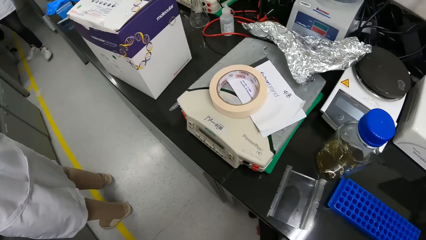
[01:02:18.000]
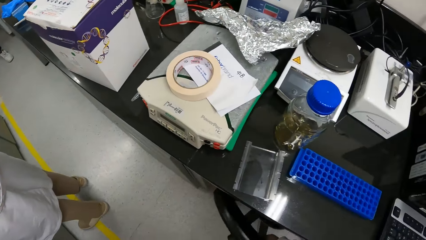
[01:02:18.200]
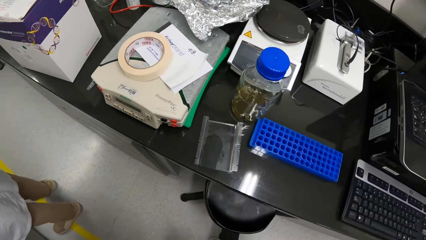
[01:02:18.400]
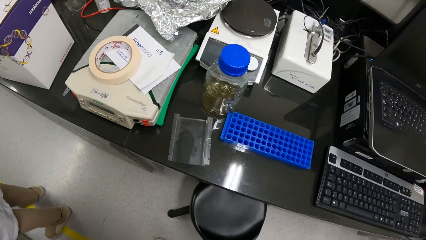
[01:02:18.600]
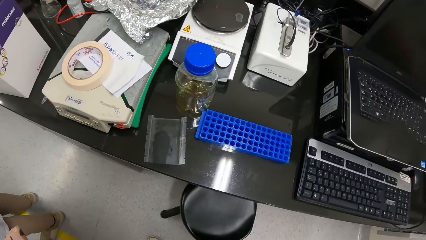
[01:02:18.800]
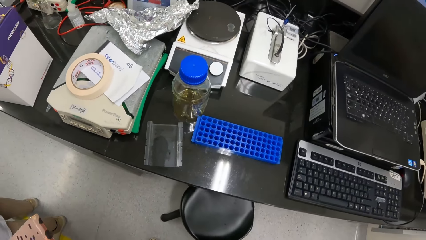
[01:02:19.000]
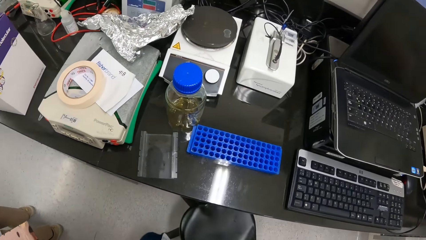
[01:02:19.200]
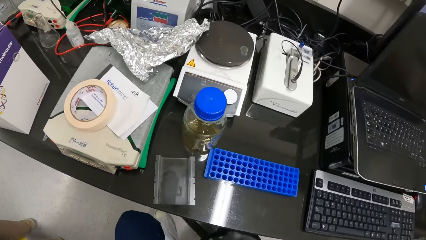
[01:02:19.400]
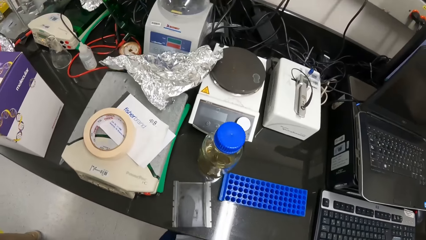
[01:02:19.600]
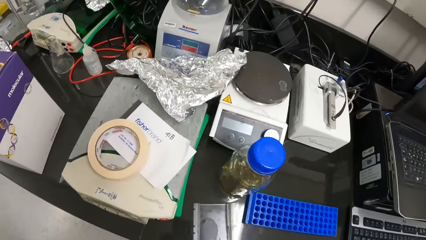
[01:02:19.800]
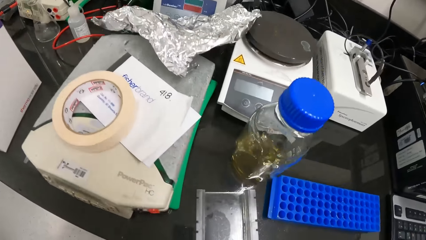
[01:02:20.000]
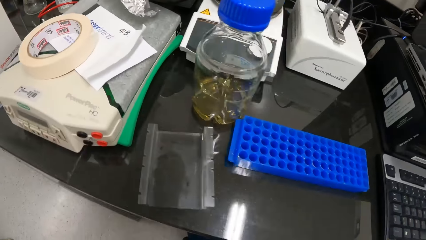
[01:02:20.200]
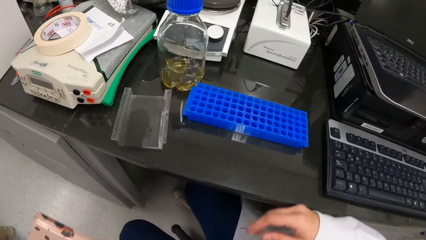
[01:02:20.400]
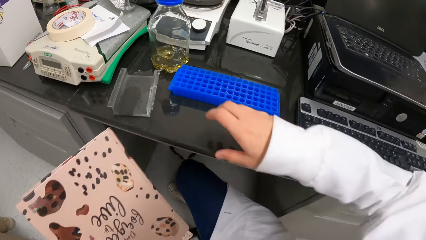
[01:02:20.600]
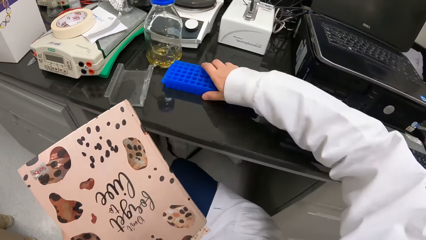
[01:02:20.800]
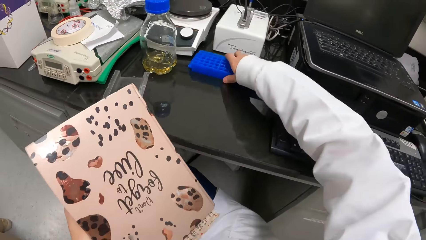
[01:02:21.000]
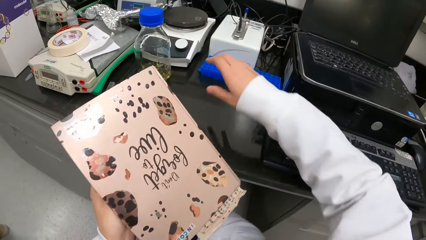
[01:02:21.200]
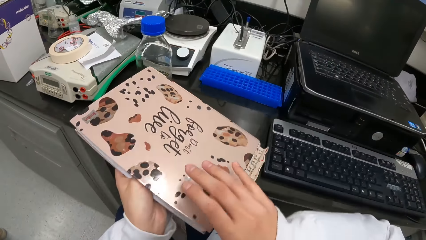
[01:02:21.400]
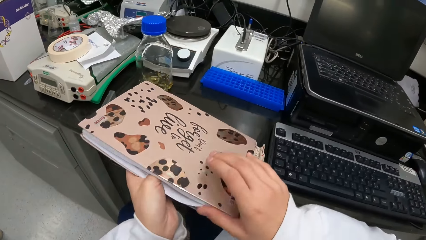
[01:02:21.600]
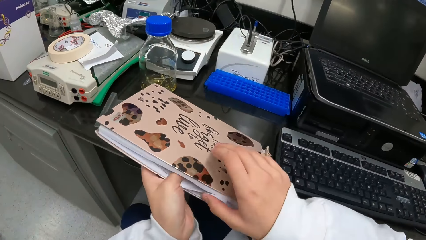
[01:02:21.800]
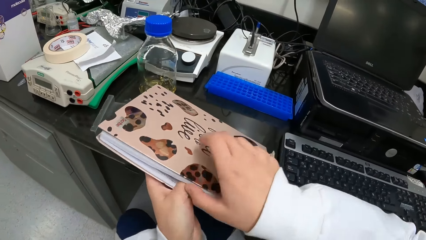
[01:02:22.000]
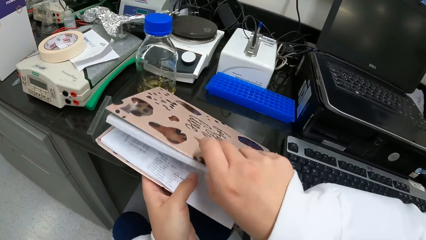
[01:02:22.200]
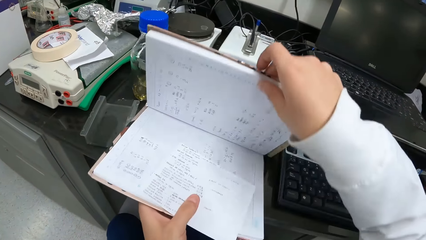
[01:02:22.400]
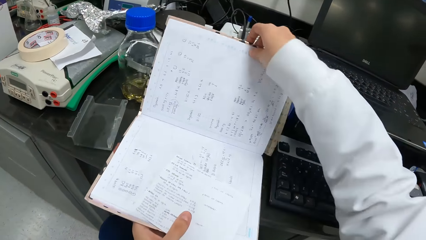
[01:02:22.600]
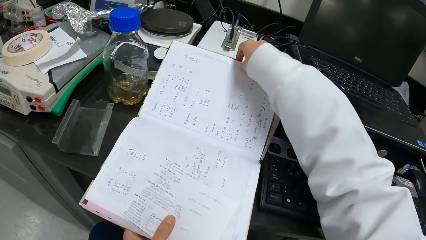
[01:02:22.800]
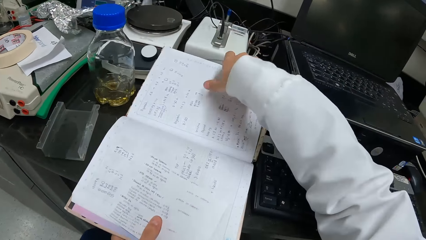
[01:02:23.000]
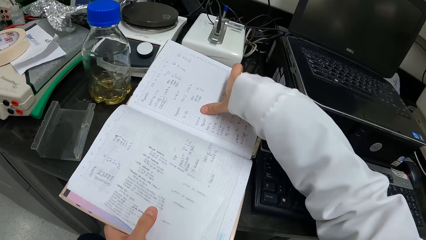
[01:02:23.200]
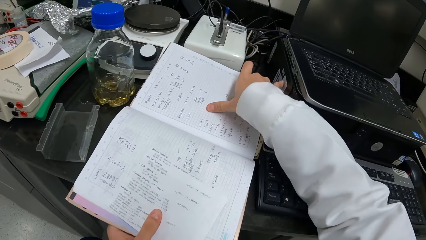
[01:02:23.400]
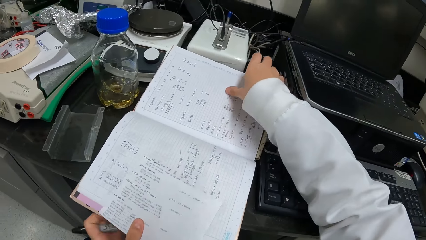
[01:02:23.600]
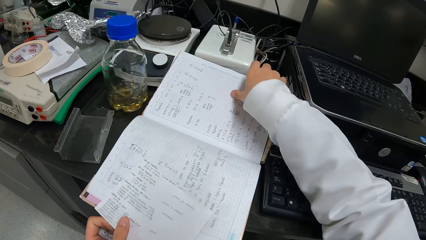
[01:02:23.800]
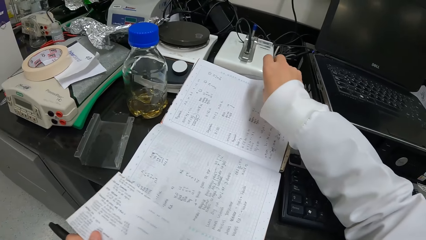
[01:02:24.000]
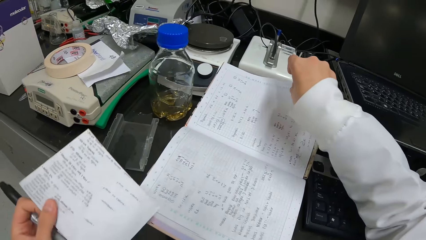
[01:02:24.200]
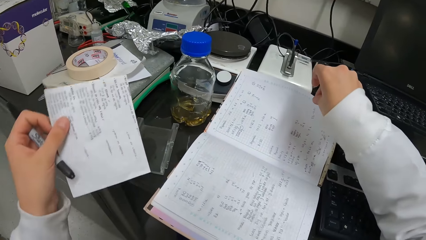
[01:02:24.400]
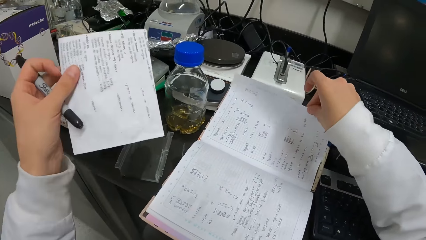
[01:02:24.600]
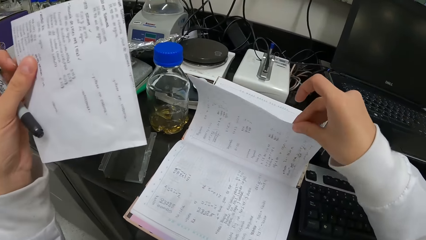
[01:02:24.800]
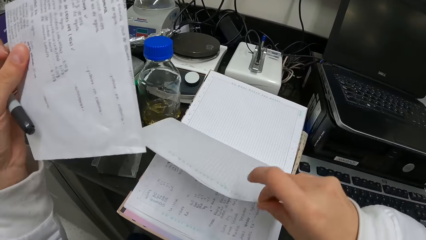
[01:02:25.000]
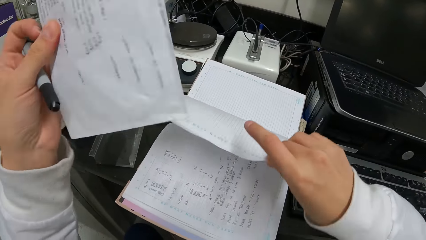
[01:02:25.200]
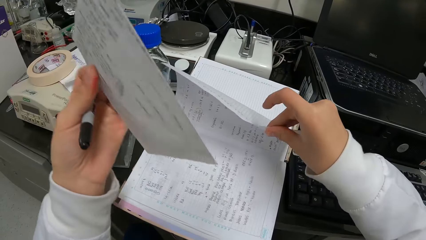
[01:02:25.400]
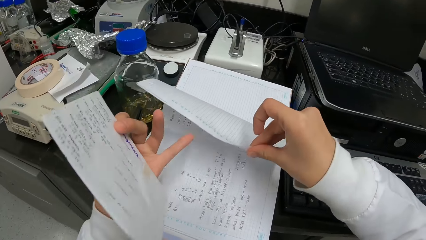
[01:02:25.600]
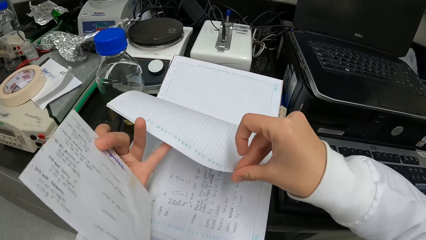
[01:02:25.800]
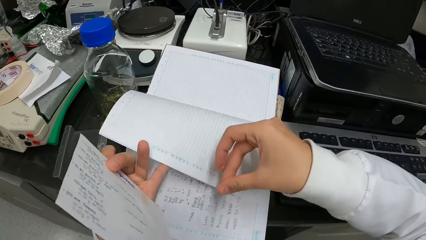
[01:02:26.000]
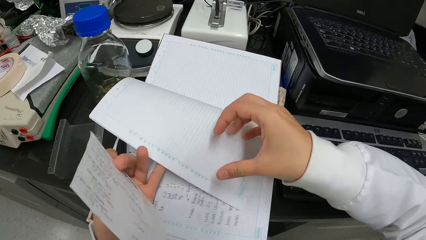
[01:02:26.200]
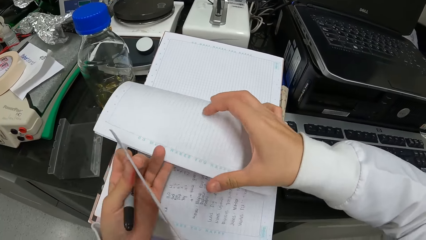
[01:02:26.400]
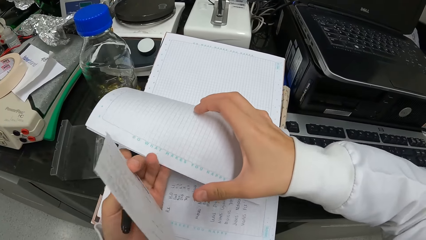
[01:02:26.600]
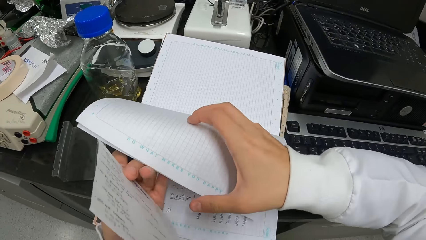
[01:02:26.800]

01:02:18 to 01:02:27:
The camera wearer pulls a chair on the floor. They sit on the chair. They move a rack on the countertop. They open a book on the countertop. They turn a page. They peruse the pages of the book.

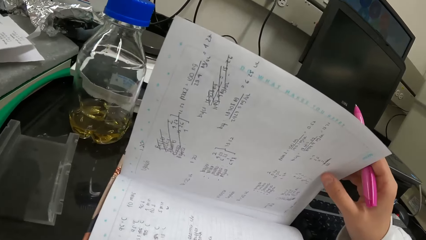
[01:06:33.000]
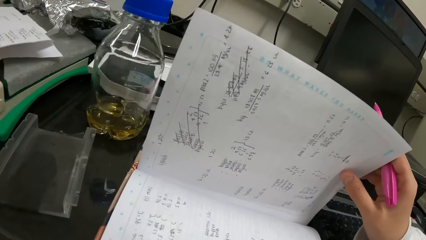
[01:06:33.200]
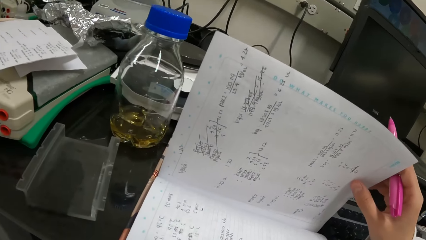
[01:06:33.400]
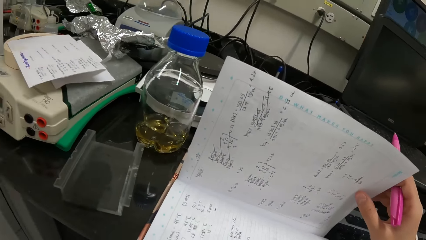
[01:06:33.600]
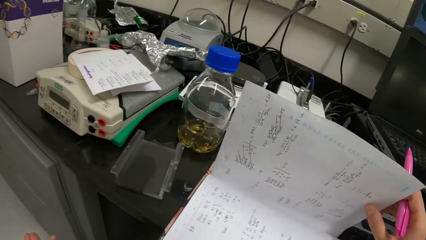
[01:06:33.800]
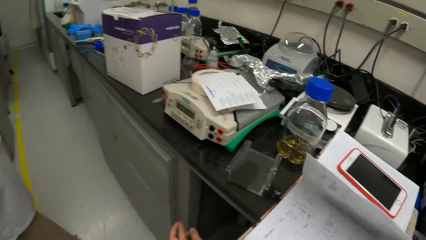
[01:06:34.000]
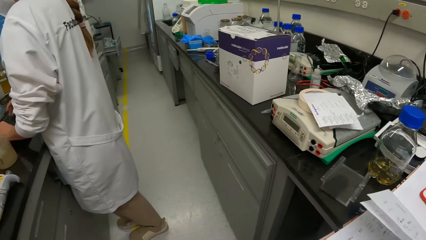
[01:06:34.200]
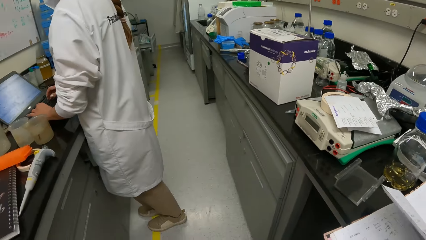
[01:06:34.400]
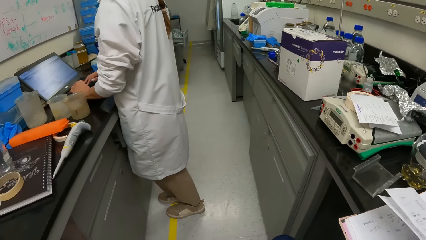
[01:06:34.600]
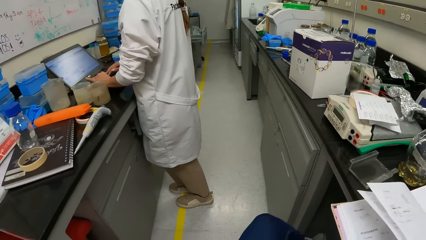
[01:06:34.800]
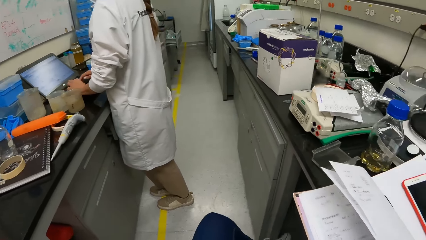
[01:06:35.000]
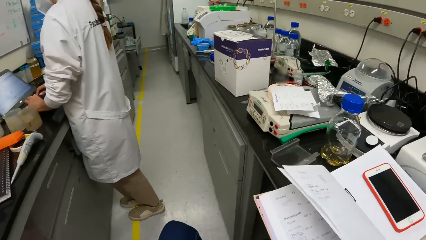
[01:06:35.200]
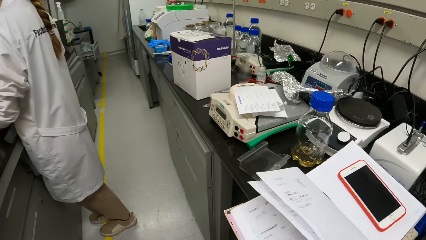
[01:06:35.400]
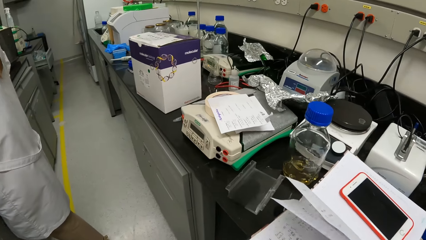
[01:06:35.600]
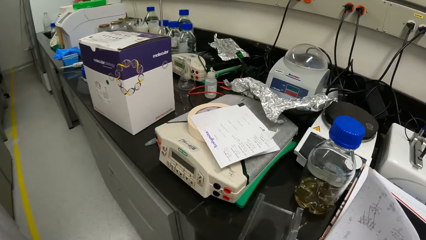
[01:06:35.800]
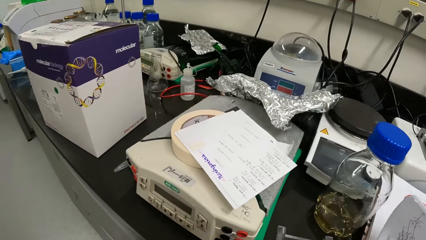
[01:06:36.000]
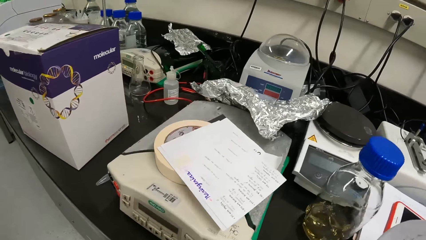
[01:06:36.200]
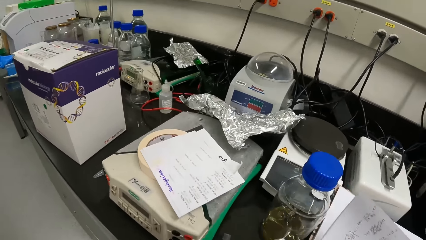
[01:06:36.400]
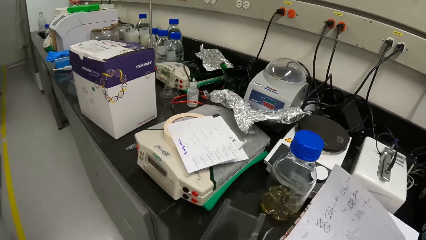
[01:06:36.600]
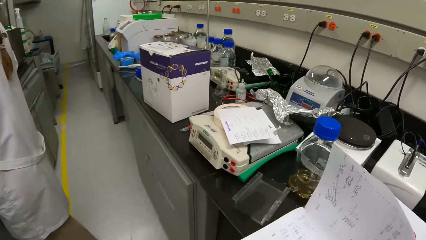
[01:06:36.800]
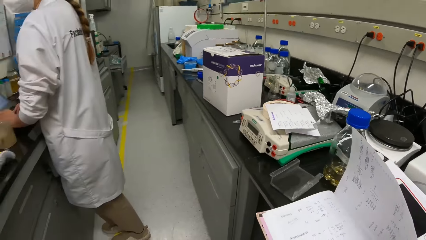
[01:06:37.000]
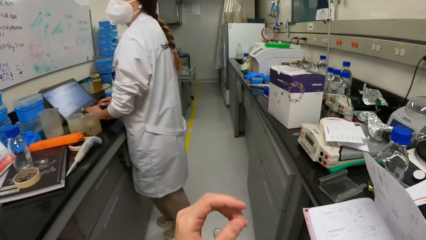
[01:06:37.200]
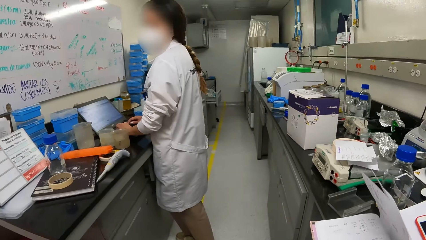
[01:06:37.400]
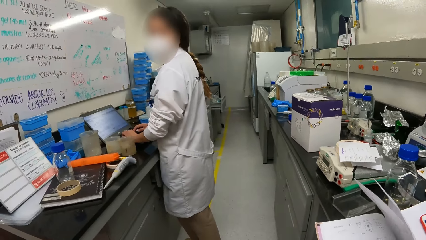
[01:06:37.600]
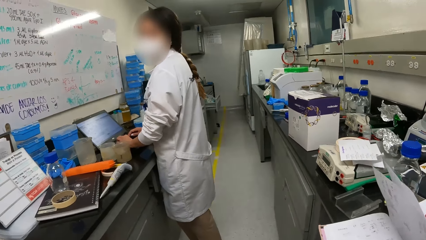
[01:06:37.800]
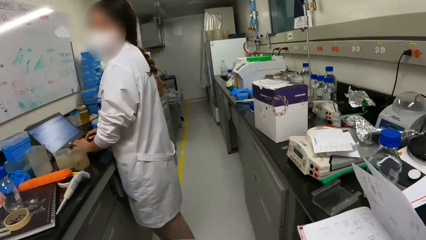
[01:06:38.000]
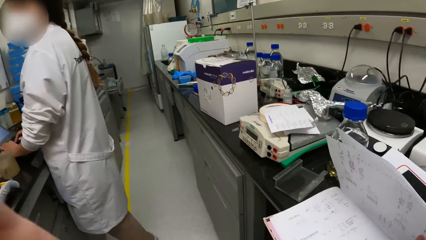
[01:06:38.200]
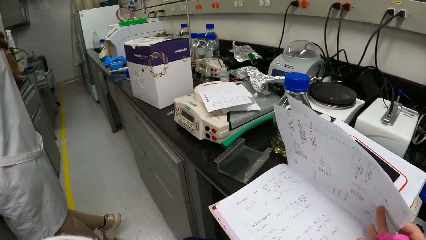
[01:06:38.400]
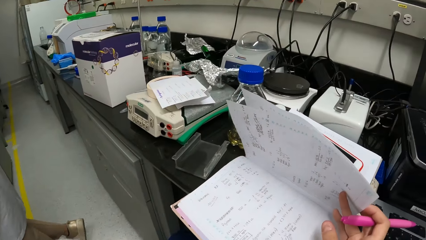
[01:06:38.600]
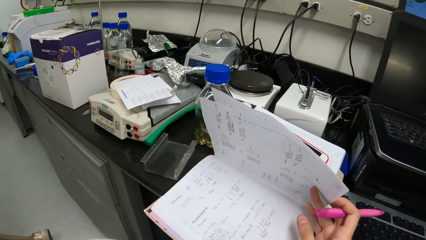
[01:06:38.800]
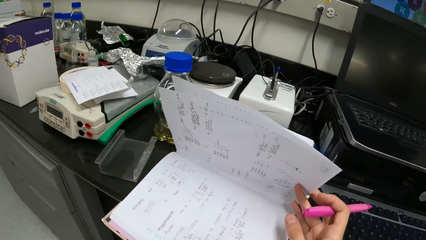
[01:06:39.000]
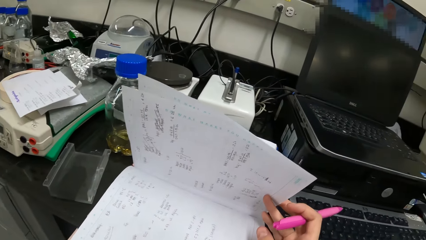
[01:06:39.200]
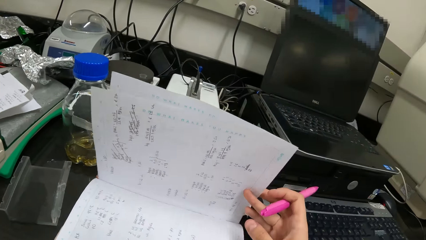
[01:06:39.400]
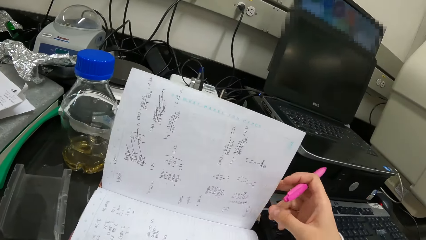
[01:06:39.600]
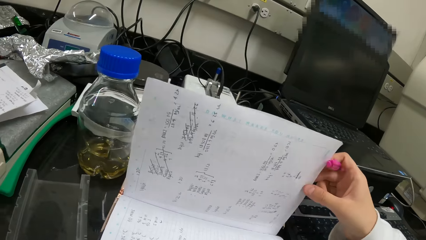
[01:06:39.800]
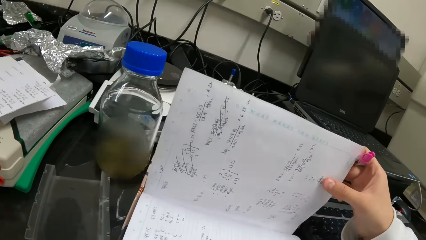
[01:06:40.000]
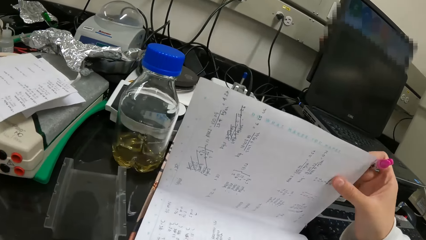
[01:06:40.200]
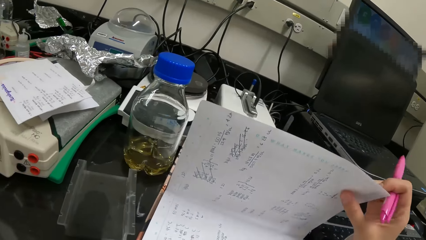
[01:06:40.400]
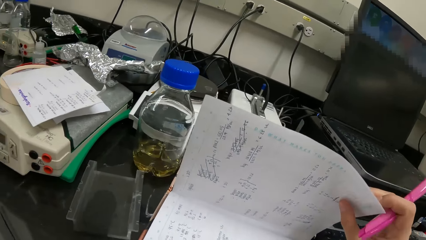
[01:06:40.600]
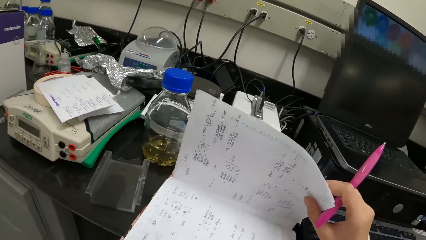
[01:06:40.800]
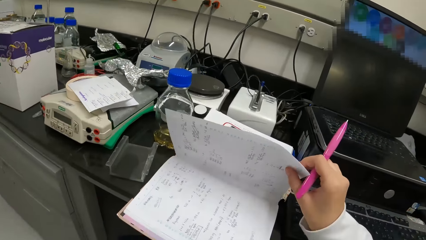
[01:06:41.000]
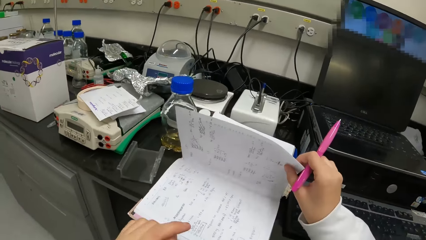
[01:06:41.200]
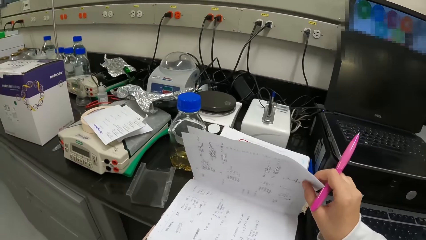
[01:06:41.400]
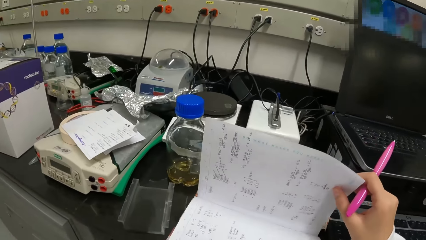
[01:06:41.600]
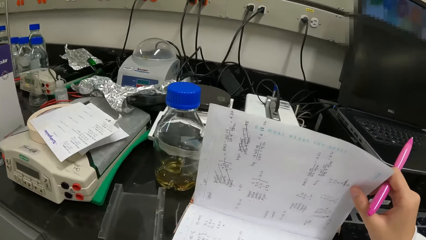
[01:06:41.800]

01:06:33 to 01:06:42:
The camera wearer looks around.
